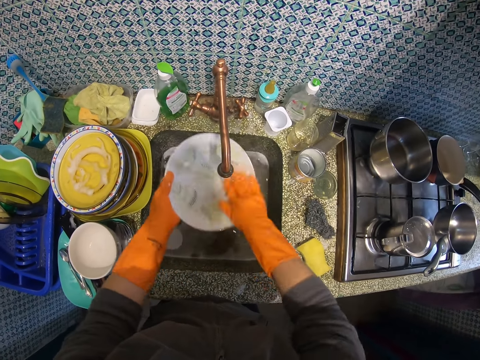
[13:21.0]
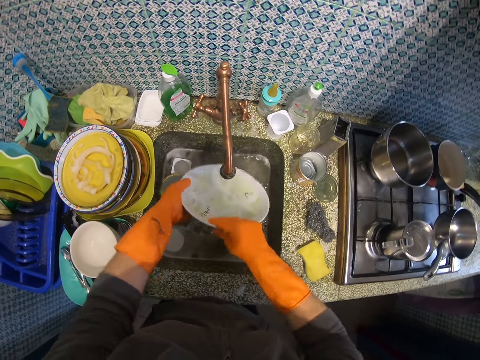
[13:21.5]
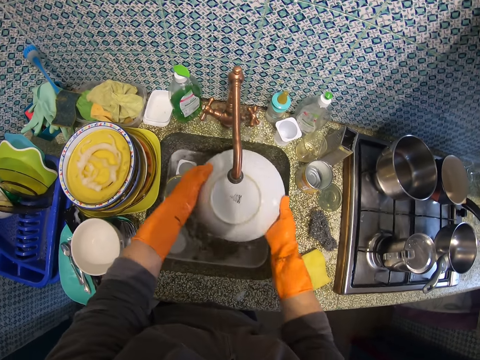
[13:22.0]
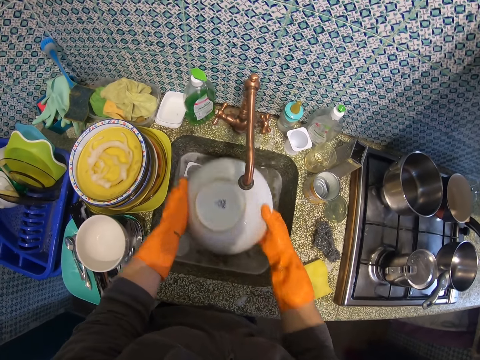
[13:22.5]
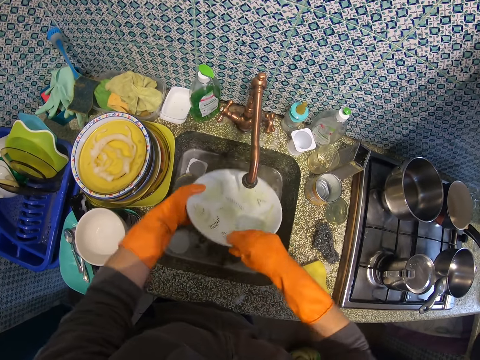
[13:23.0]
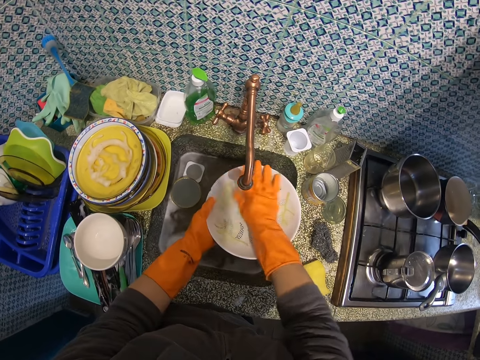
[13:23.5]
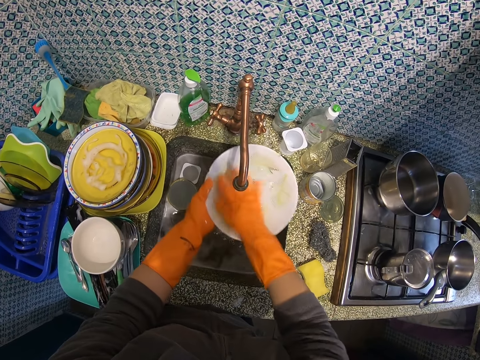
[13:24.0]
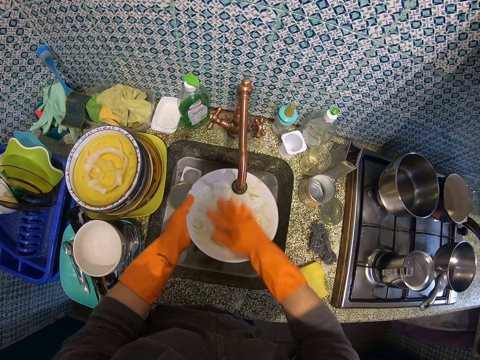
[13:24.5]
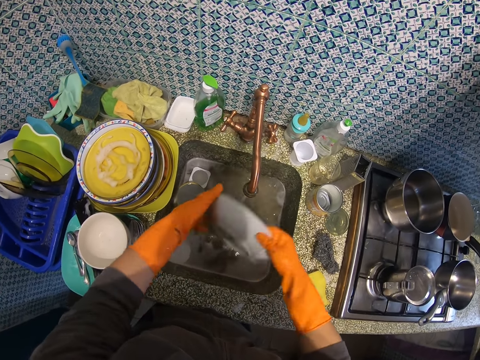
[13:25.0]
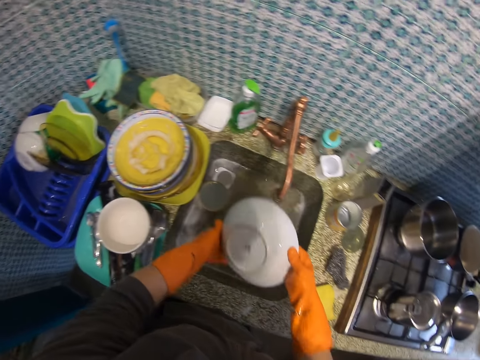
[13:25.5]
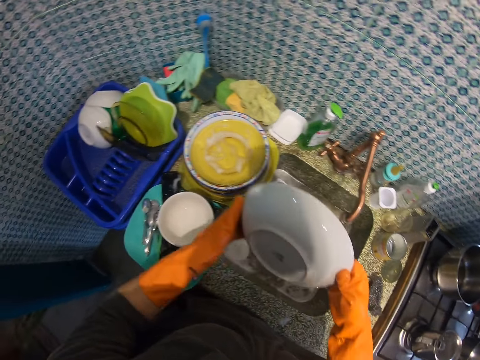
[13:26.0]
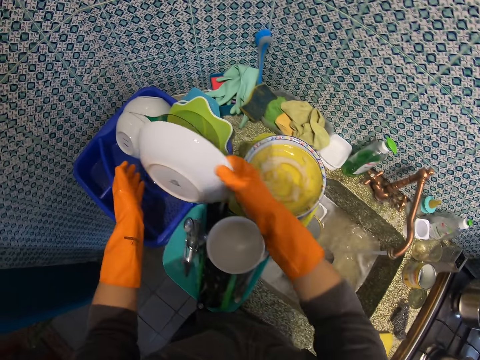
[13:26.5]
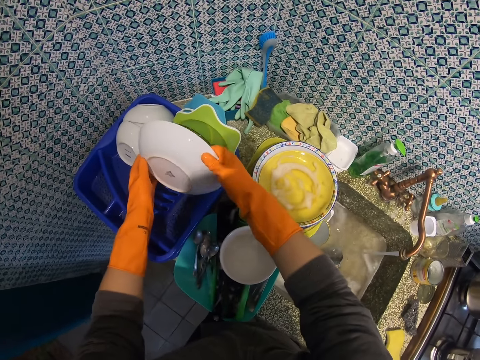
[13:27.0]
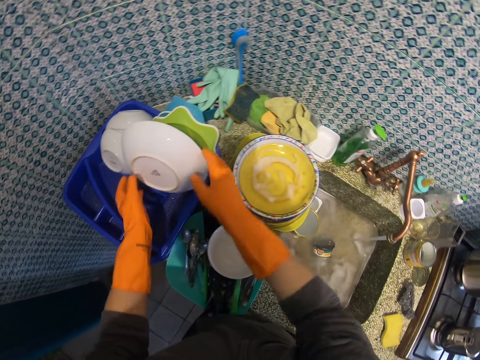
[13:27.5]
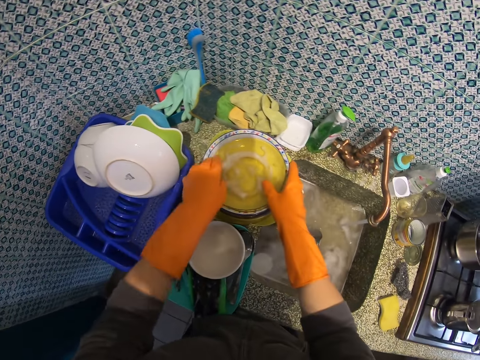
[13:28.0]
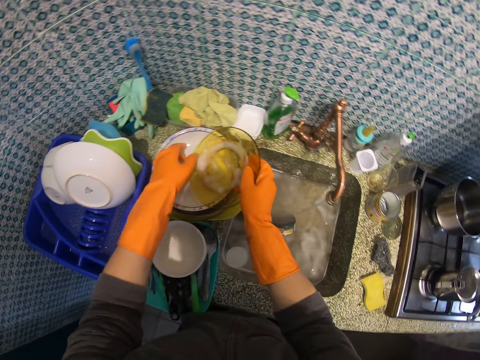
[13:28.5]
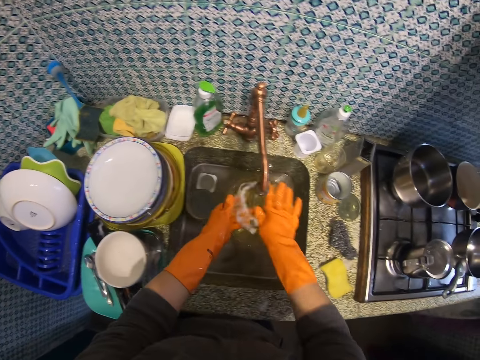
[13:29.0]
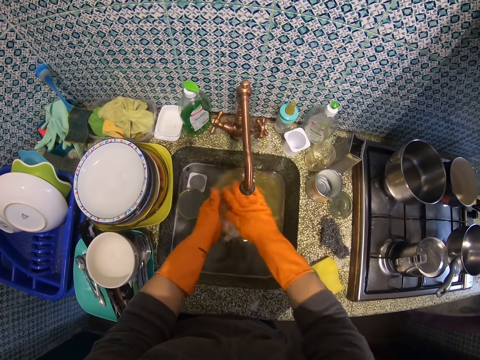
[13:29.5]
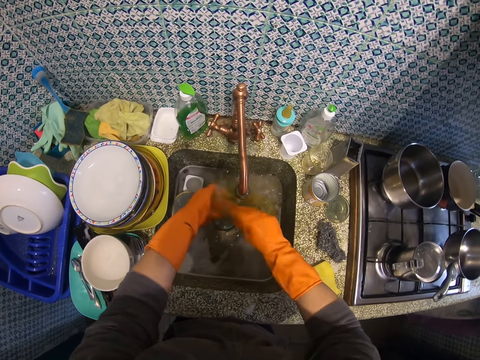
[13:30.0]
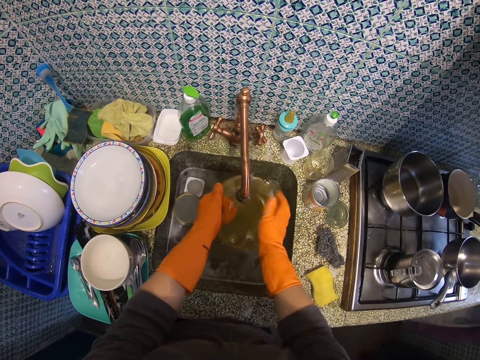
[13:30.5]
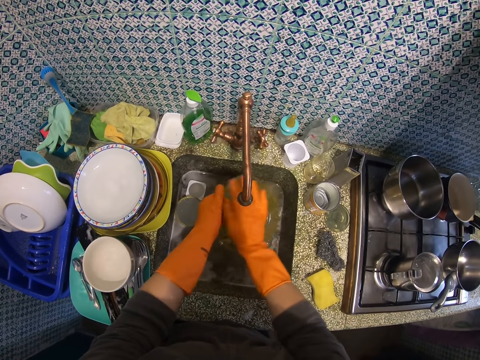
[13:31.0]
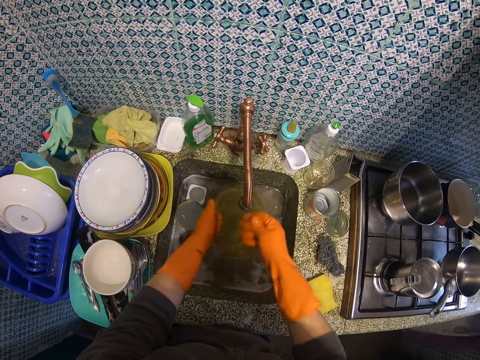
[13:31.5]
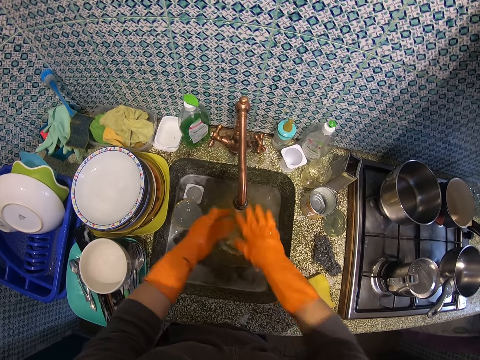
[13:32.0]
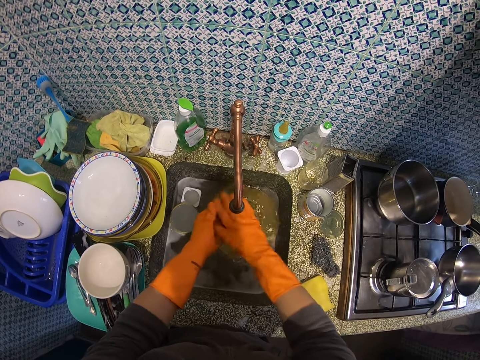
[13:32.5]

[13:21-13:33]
The camera wearer stops rinsing the plate. They place the big ceramic plate in the plate rack. They pick up a glass plate from the top of a plastic plate. They rinse the glass plate.

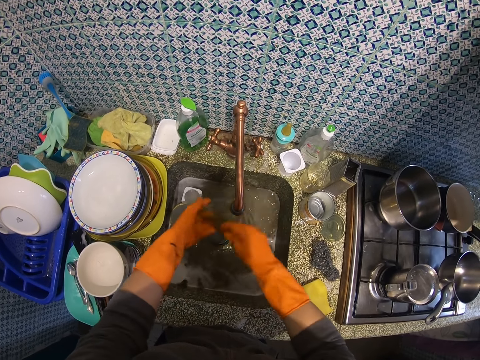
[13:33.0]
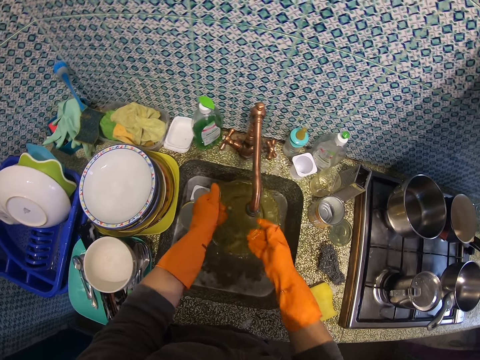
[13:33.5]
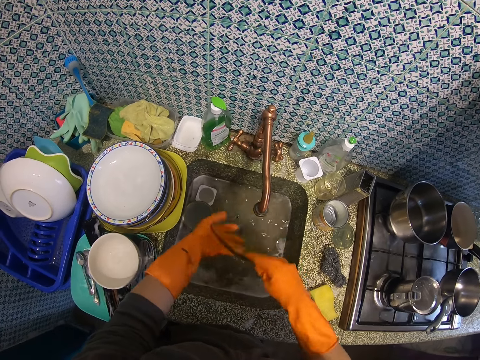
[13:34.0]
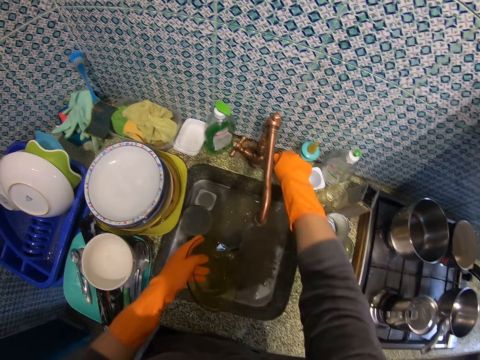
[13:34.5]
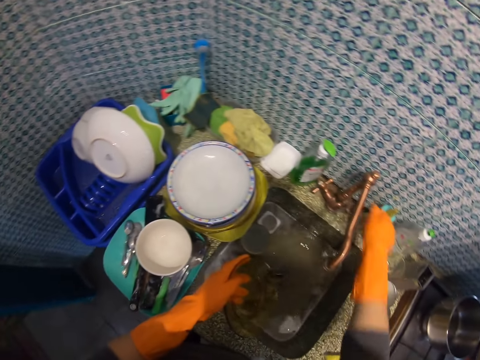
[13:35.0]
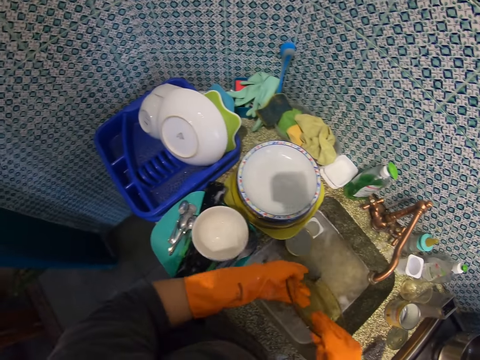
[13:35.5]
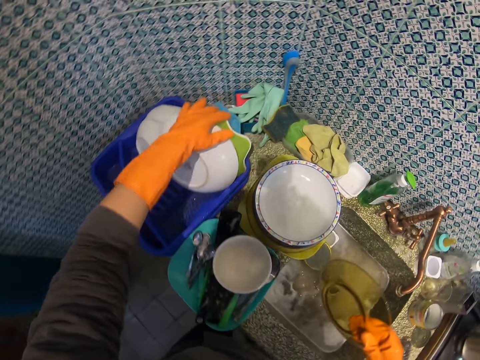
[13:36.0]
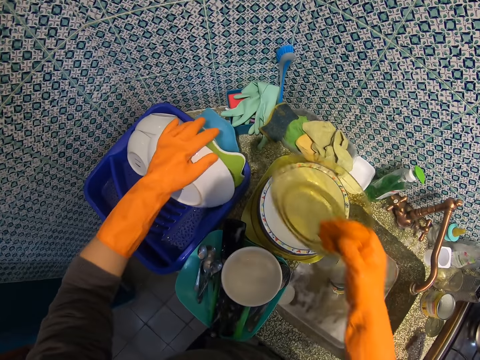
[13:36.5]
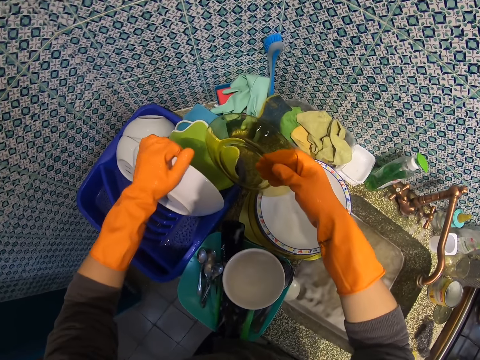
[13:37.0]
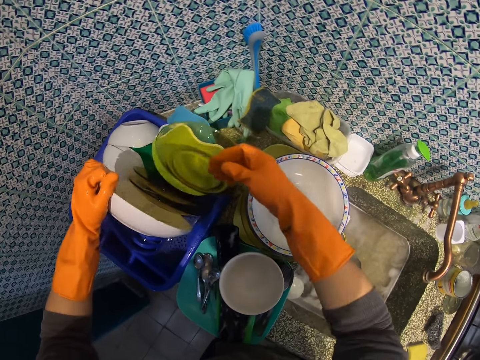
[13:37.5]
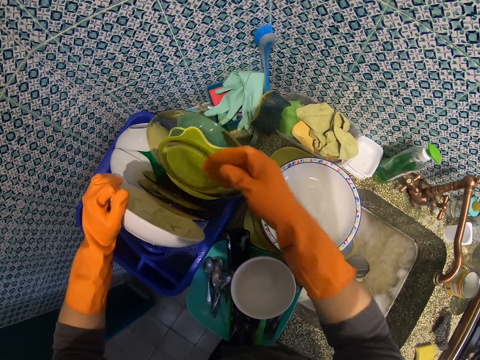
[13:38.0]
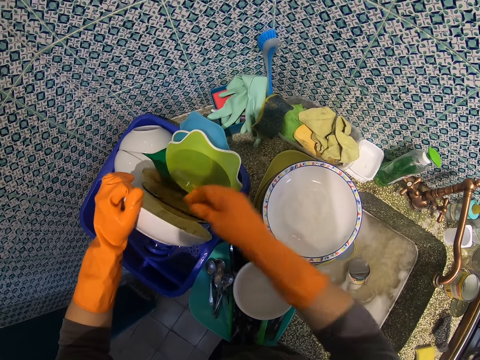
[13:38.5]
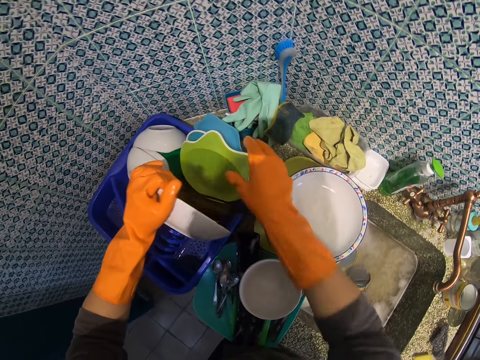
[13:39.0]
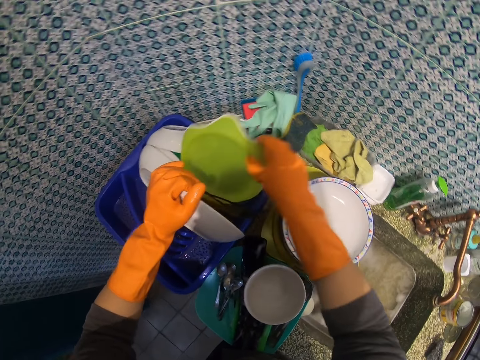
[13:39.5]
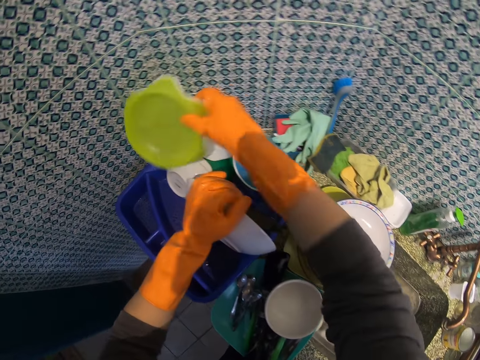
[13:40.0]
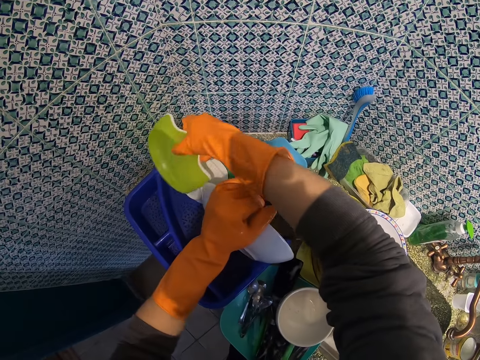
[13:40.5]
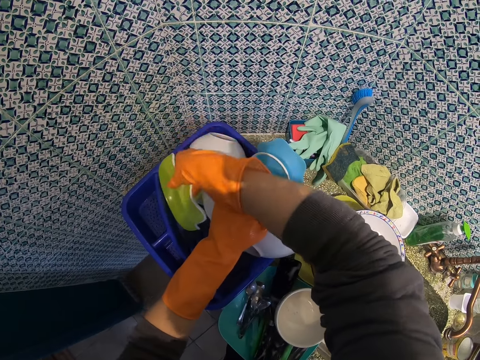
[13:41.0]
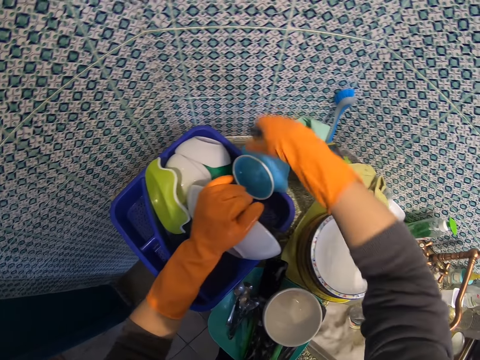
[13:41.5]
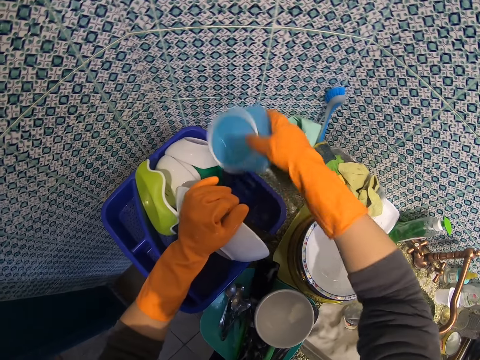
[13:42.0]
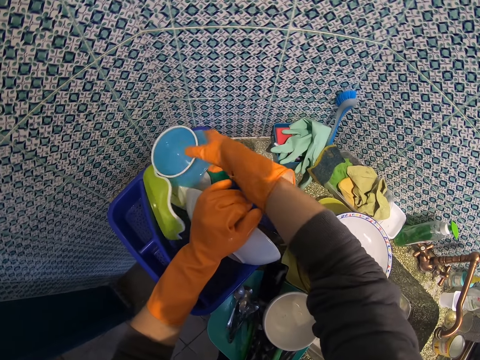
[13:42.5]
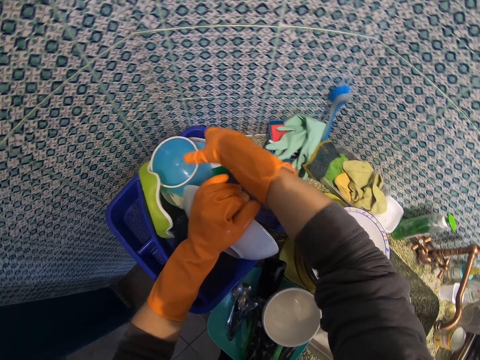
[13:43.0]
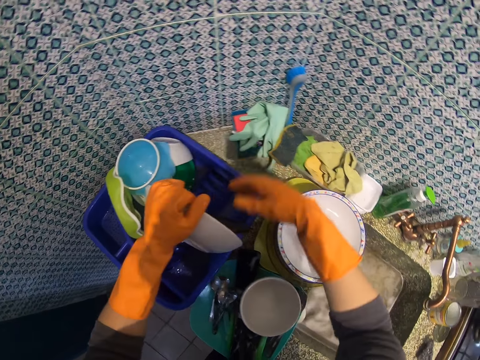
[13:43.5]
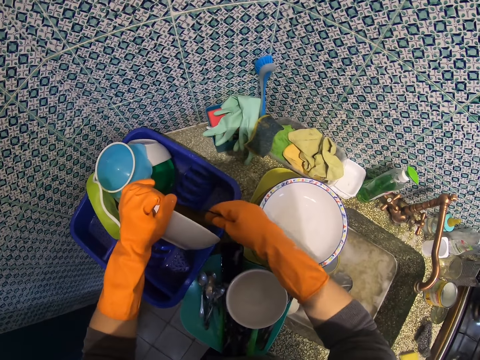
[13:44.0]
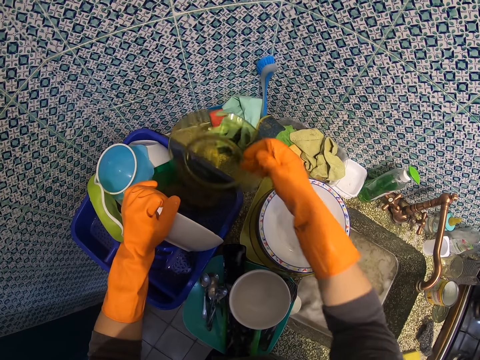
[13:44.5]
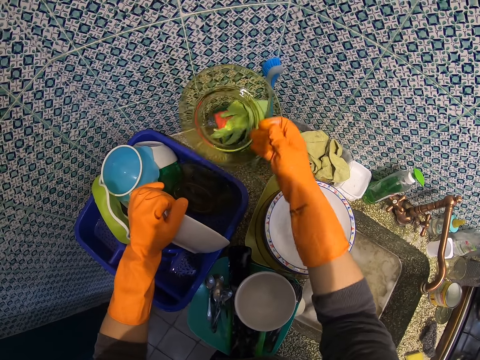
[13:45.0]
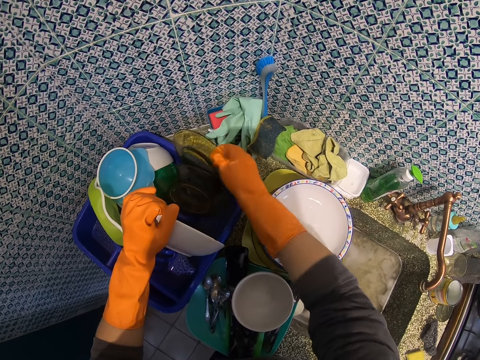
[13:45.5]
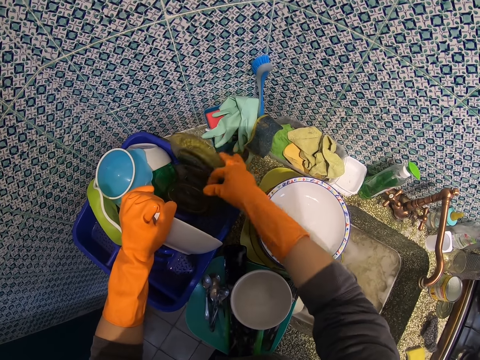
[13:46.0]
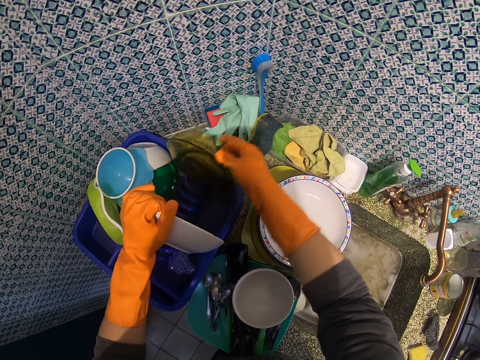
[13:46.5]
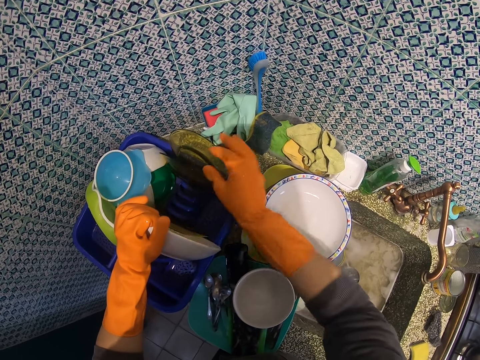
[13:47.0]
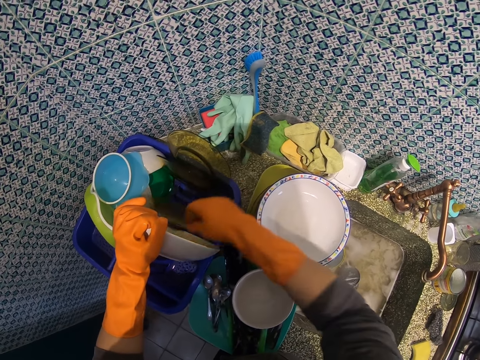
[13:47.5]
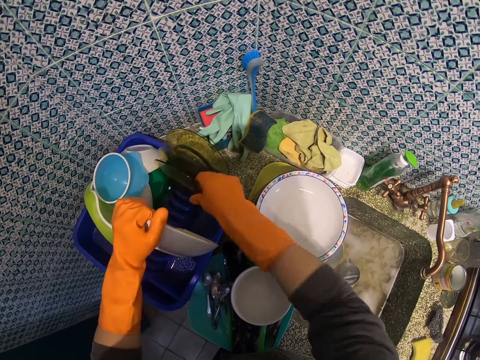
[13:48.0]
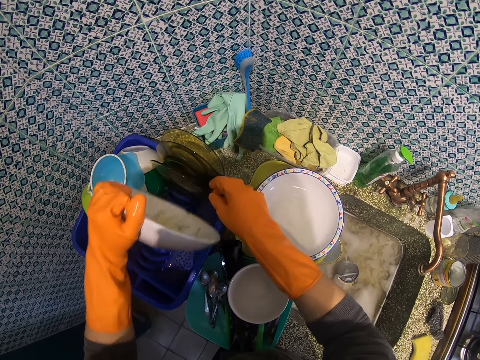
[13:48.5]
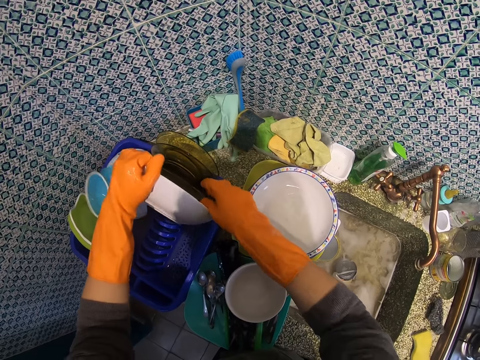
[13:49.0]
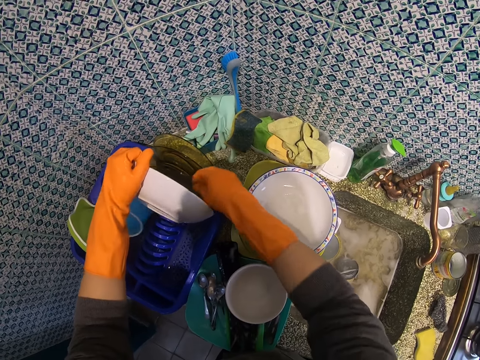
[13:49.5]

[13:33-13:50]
The camera wearer stops rinsing the plate. He turns off the tap. He passes the glass plate to his left hand. He organizes the dishes in the rack. He lifts up the big ceramic plate in the plate rack. He places the glass plate in the plate rack. He picks up the yellow plate behind the blue plate in the plate rack. He arranges bowls in an order. He places the yellow plate behind the small ceramic plate in the plate rack. He picks up the blue plate in the plate rack and places the blue plate on top of the small ceramic plate in the plate rack. He rearranges the glass plates in the plate rack. He places the plate on the rack. He picks up a plate, places the plate on the rack, picks up a plate and places the plate on the rack.
